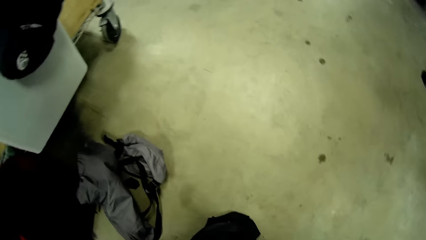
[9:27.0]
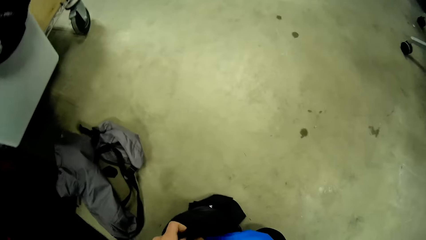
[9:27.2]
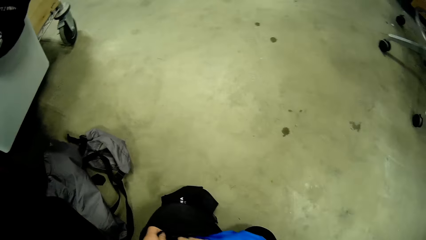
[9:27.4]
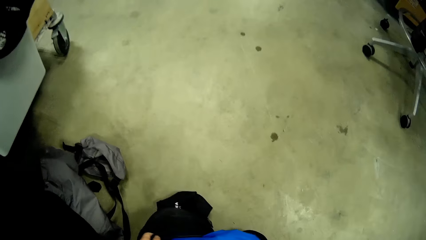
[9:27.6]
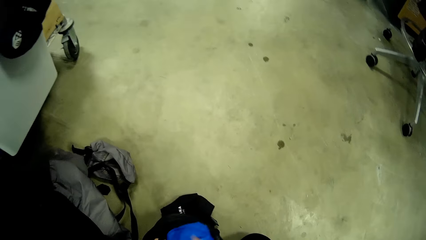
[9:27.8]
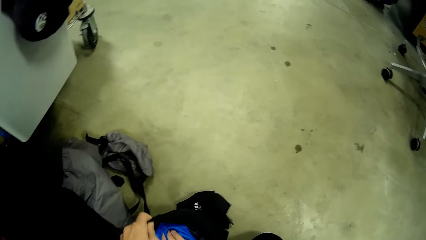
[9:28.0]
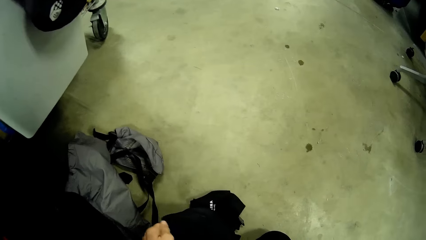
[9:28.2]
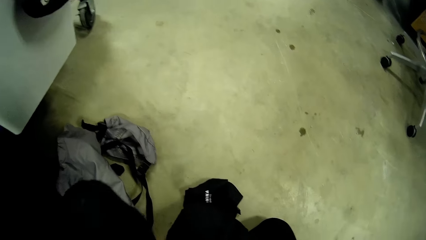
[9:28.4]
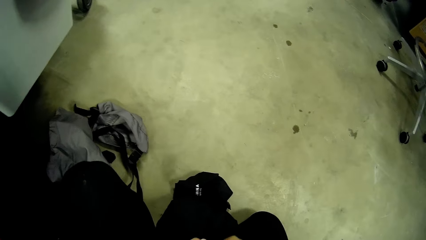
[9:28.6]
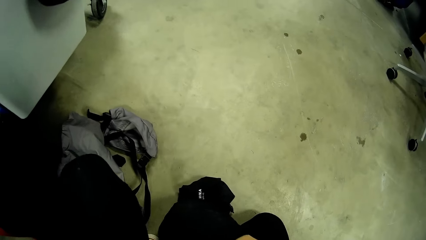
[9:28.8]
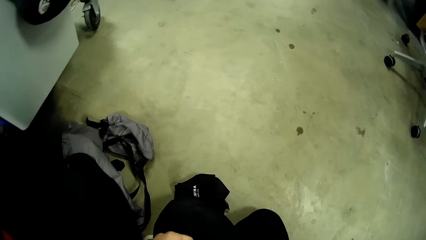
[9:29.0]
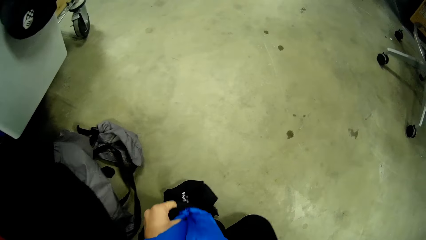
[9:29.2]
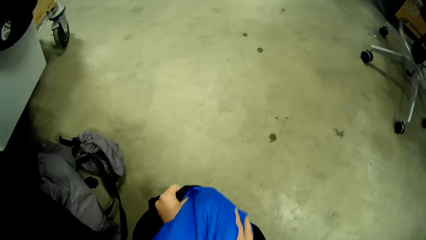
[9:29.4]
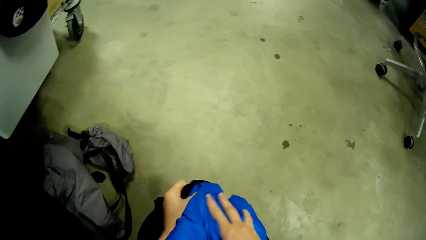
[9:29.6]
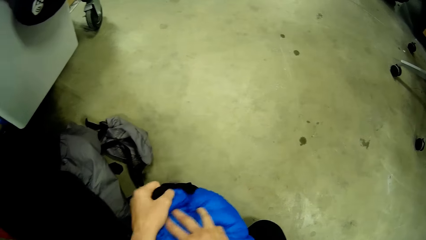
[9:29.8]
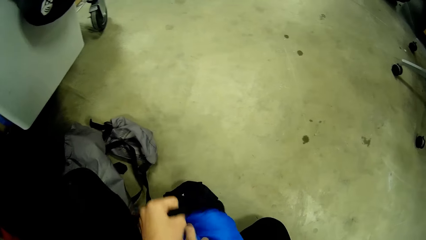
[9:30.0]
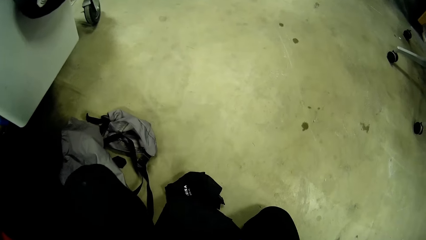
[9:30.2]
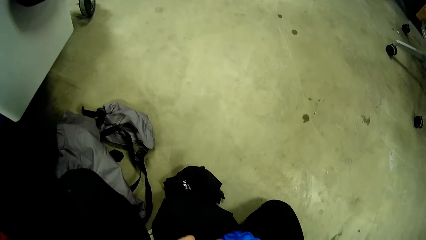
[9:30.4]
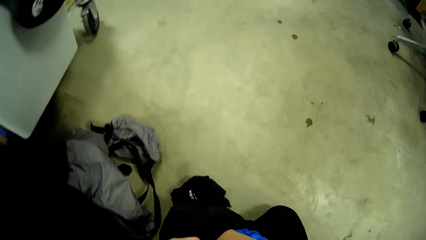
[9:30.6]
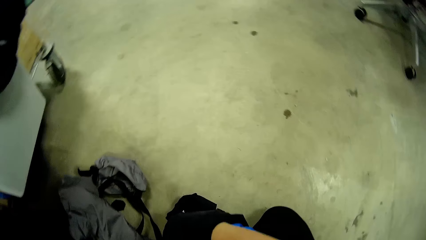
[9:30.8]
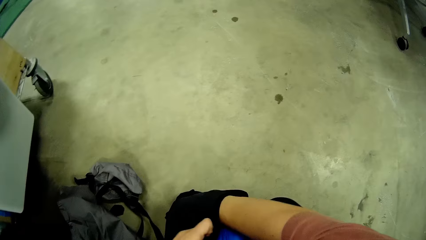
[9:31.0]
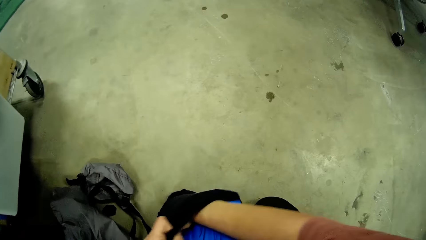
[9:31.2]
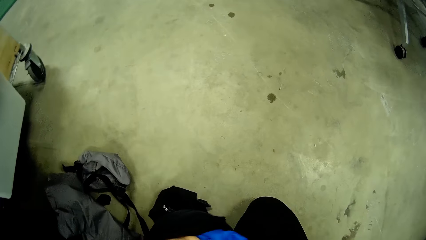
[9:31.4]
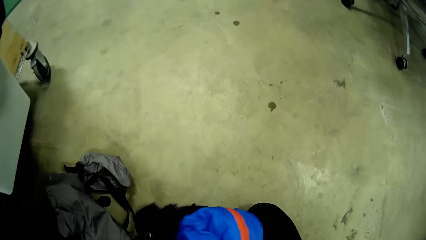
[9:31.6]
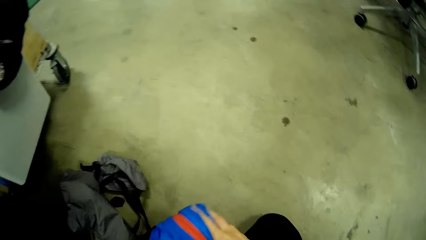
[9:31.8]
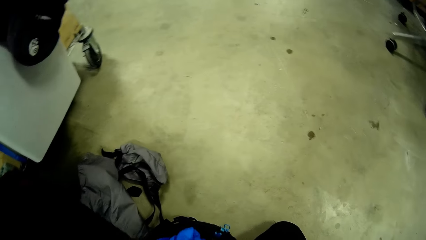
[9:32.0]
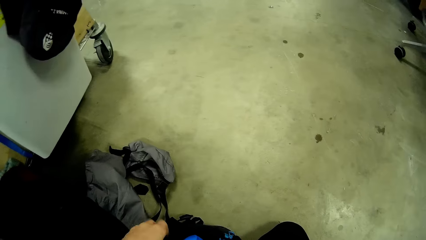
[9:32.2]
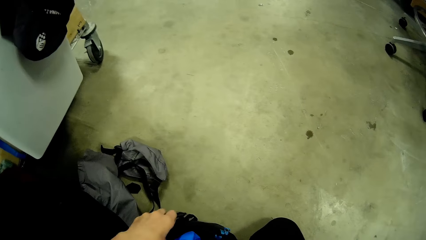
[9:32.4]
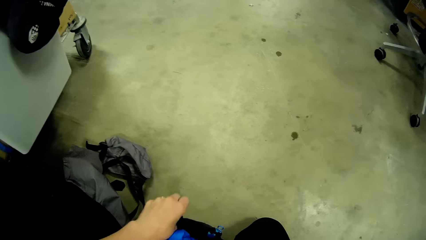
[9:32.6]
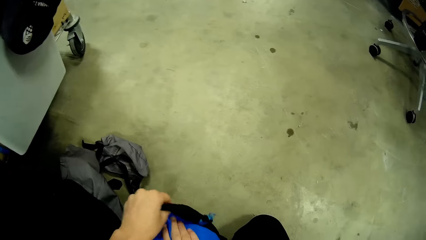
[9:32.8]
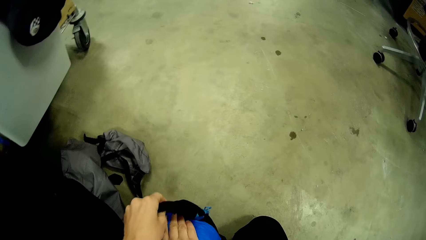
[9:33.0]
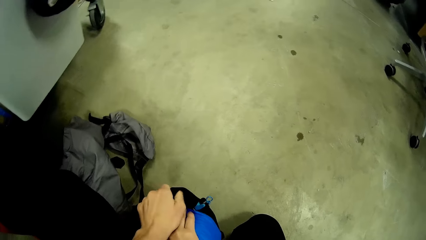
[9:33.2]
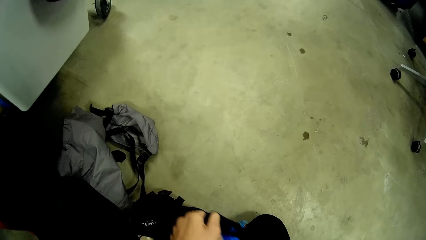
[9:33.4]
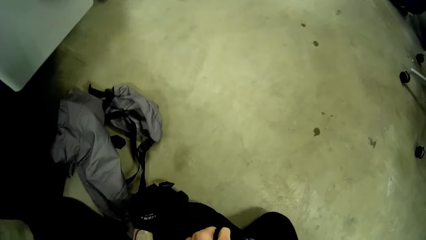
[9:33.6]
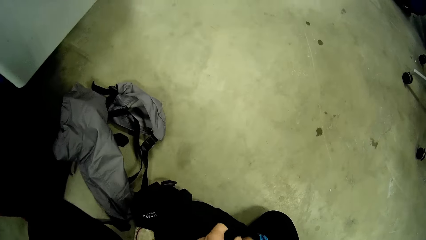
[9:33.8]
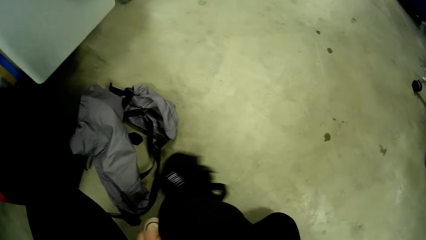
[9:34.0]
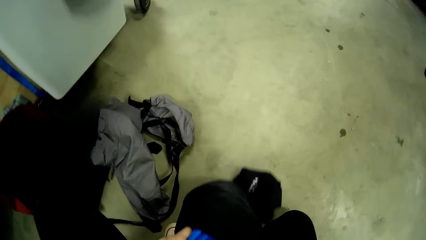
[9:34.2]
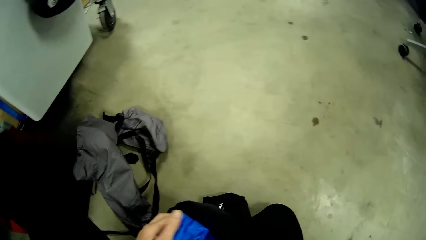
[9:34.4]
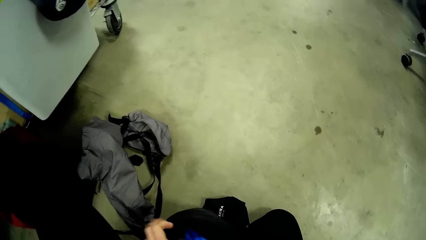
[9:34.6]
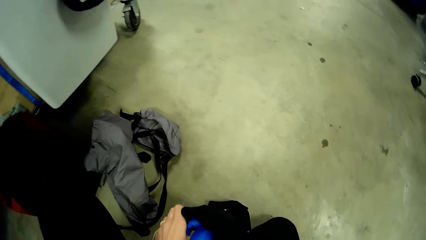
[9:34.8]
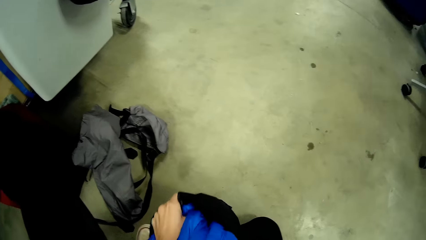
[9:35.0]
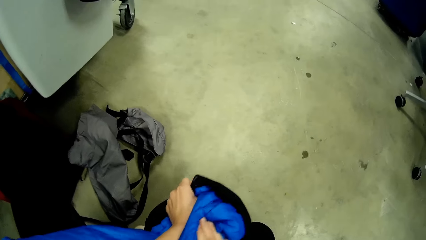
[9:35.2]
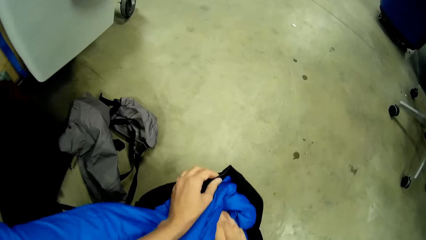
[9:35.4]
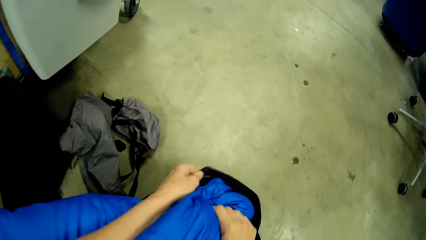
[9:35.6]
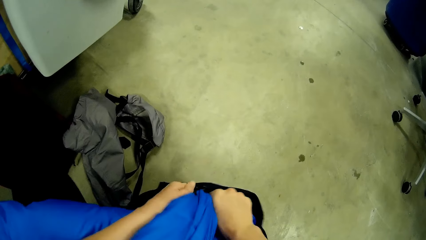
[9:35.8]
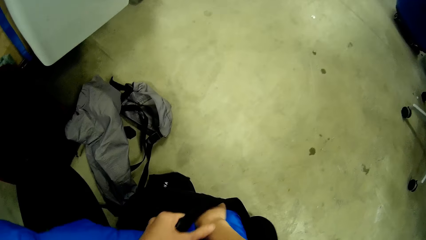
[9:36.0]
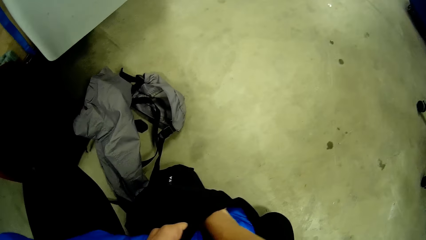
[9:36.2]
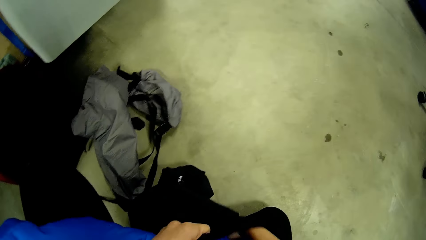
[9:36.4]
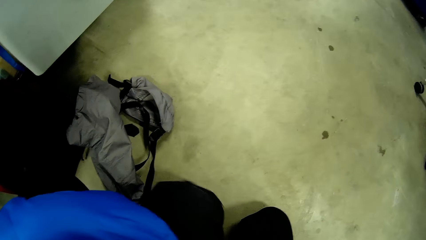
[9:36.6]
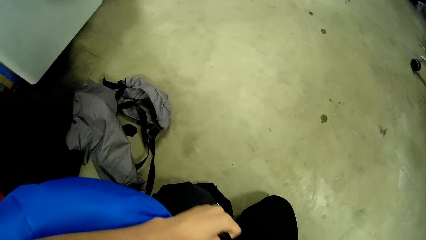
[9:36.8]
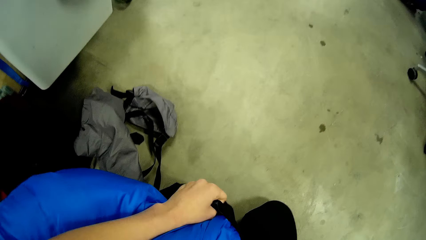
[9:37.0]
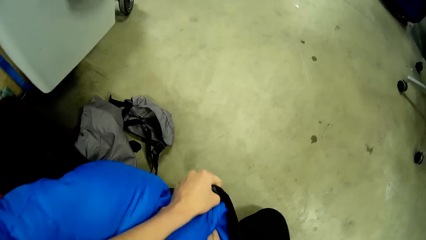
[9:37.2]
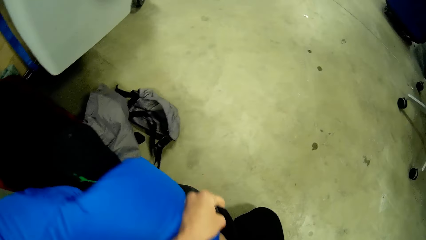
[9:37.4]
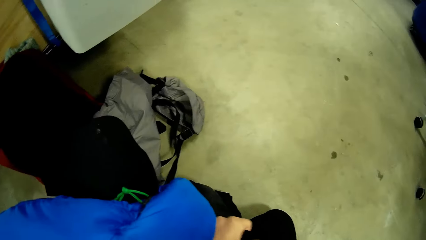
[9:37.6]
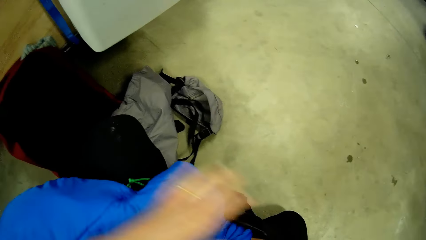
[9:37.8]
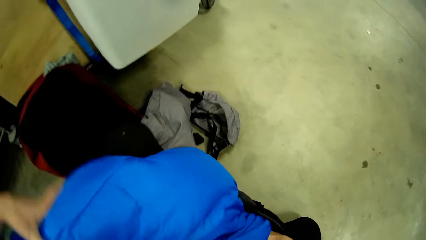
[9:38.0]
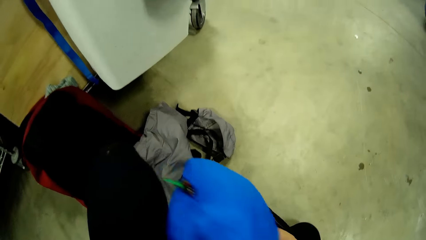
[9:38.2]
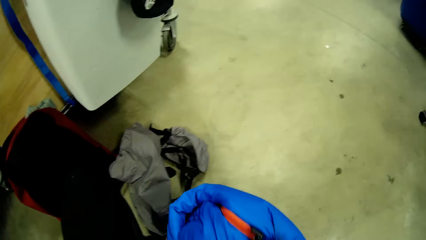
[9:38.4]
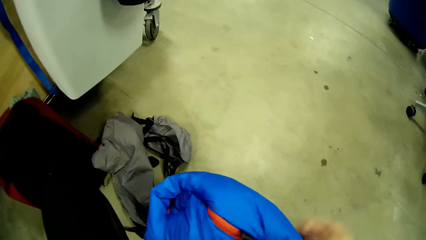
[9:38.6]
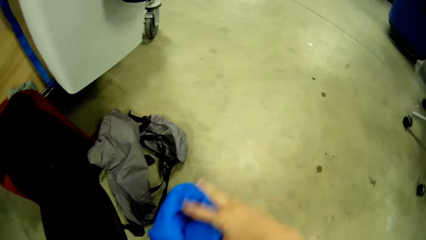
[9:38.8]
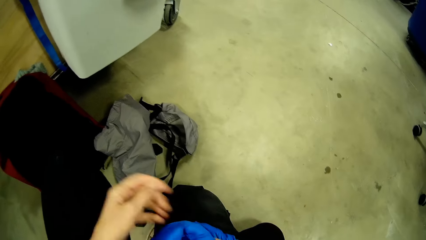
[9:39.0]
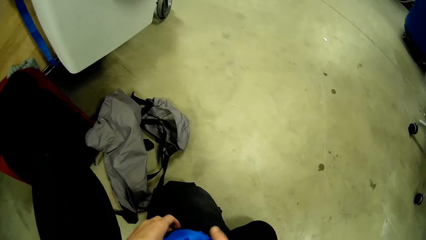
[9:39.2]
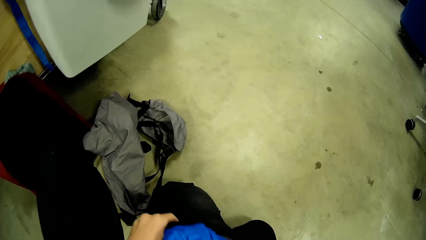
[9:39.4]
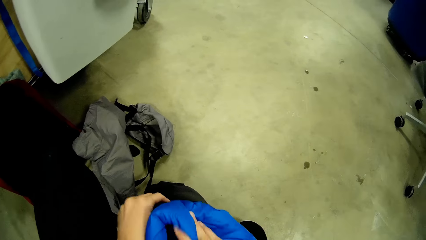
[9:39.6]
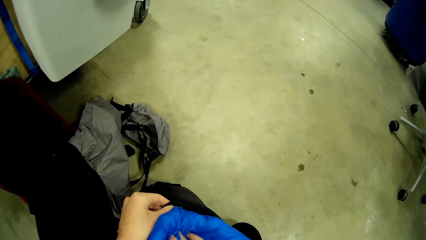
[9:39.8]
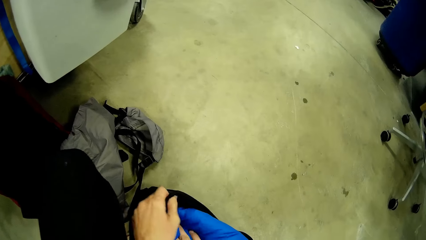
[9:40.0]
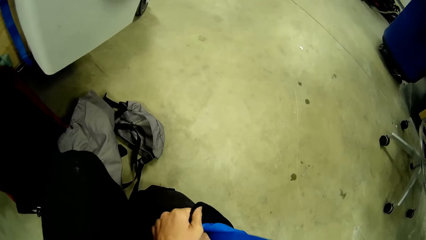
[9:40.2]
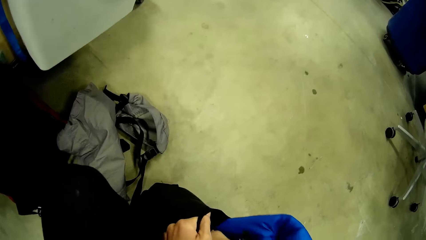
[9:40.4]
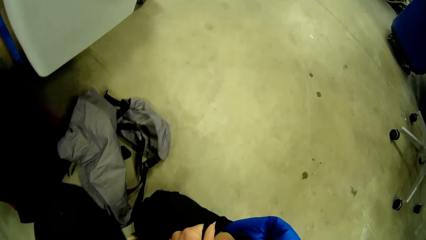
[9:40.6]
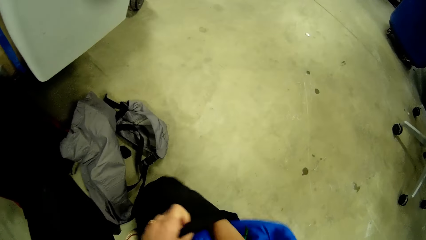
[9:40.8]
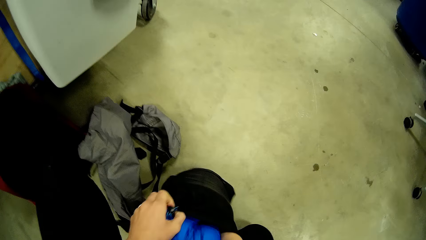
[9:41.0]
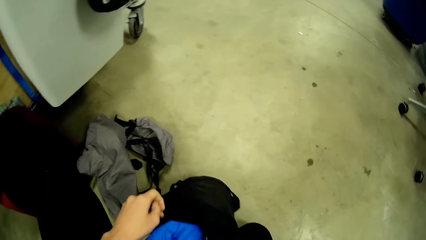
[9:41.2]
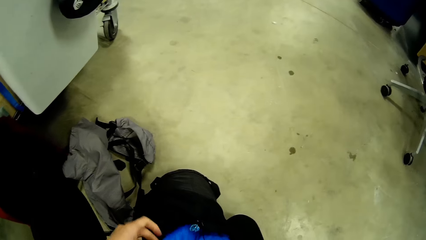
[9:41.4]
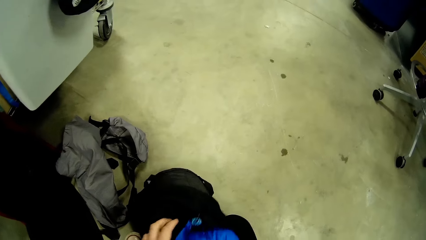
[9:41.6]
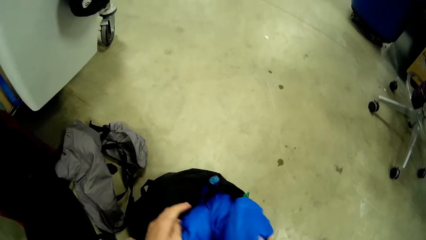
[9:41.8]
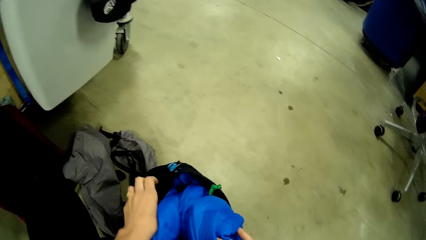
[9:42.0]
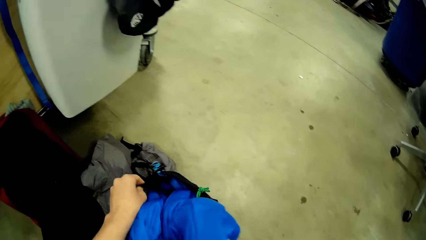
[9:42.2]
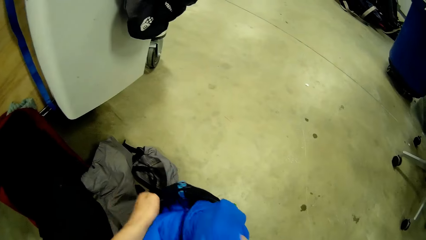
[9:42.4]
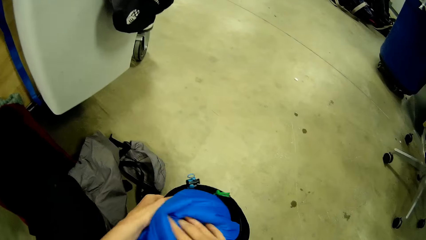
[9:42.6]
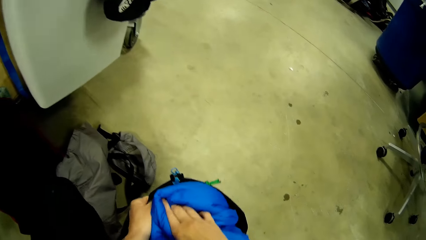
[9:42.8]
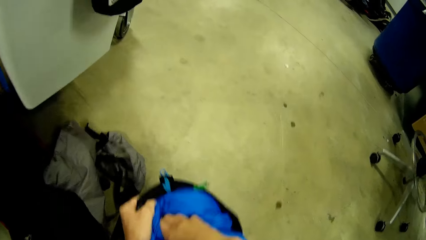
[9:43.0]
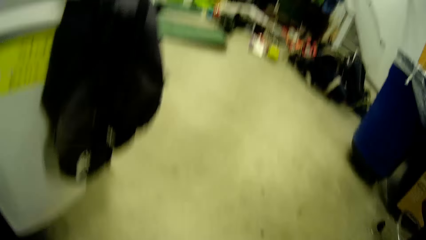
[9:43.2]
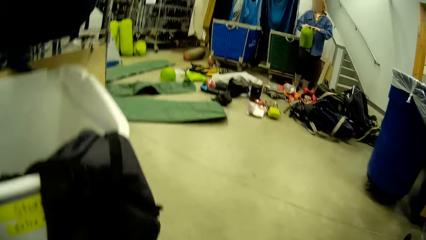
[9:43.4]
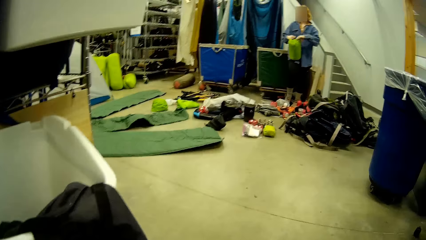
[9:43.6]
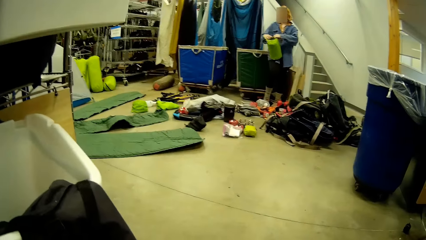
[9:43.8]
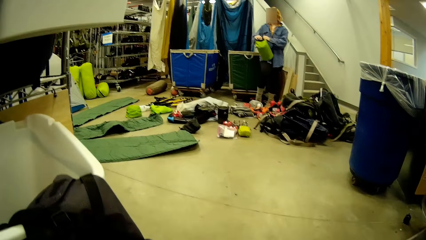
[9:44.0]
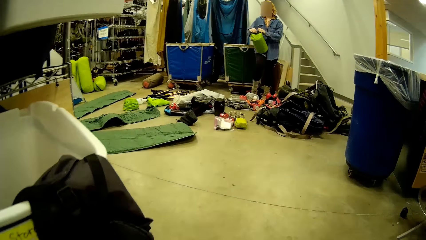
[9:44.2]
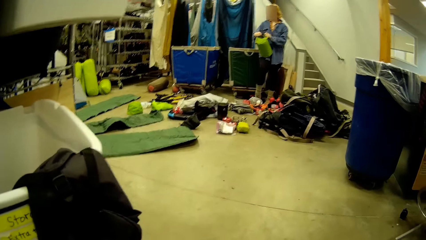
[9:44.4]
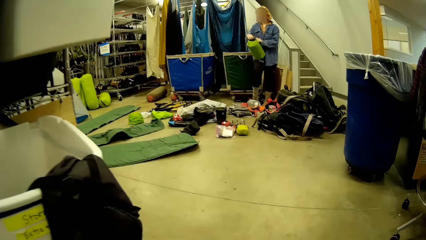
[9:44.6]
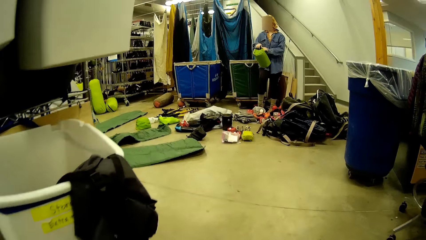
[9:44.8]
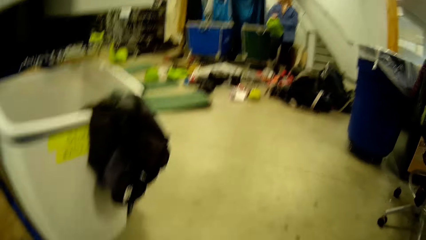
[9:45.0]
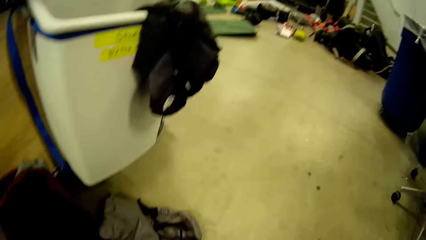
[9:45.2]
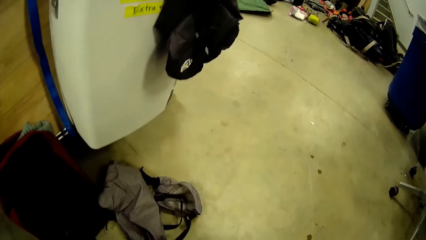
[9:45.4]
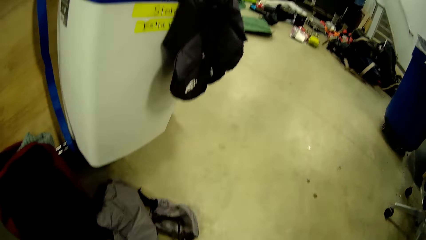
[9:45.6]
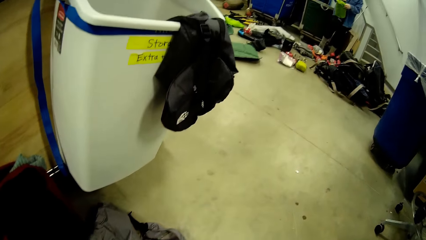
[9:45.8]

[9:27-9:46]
The camera wearer tacks the cloth inside the bag. They tack the cloth inside. They tack the cloth inside the bag. They look around.
